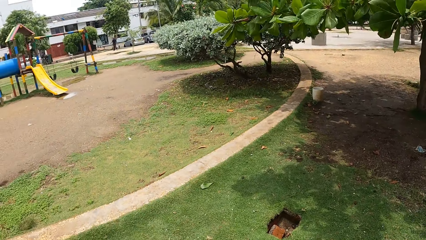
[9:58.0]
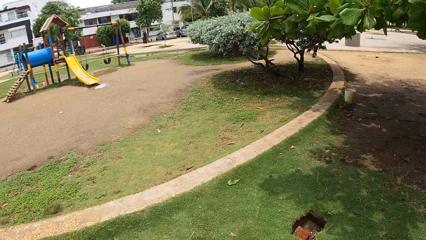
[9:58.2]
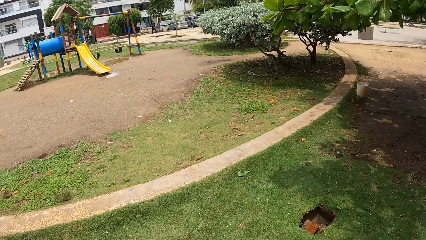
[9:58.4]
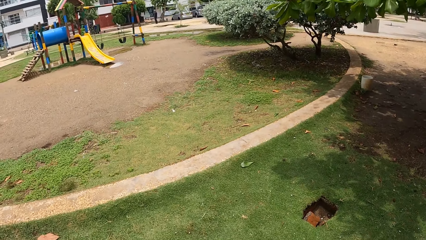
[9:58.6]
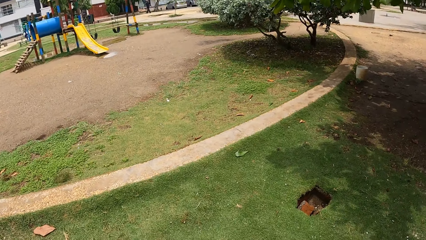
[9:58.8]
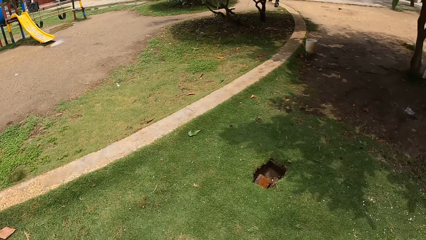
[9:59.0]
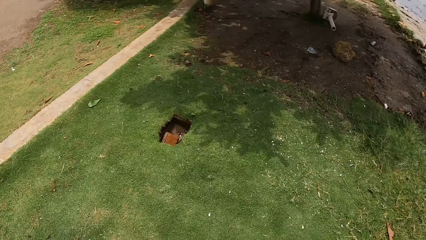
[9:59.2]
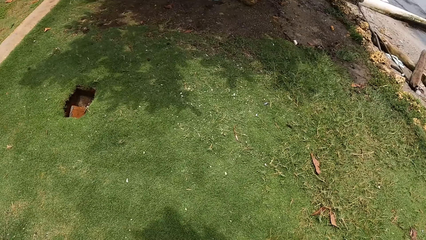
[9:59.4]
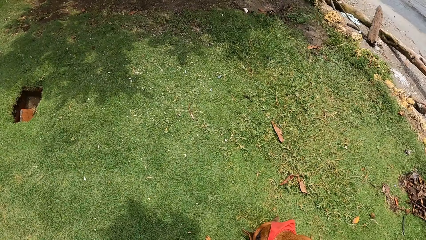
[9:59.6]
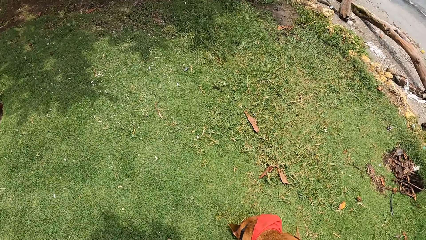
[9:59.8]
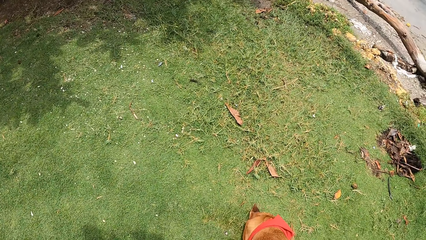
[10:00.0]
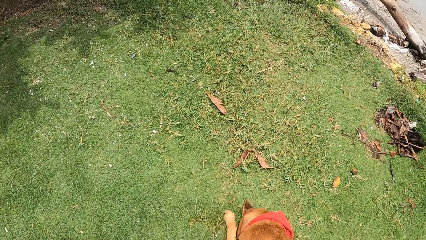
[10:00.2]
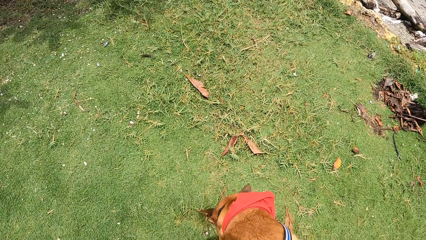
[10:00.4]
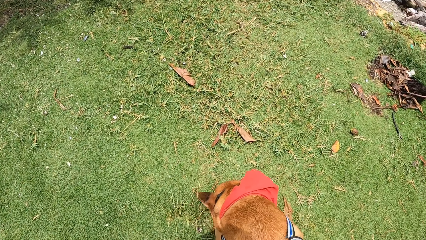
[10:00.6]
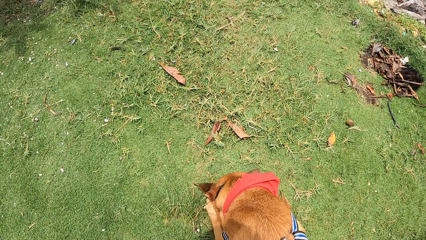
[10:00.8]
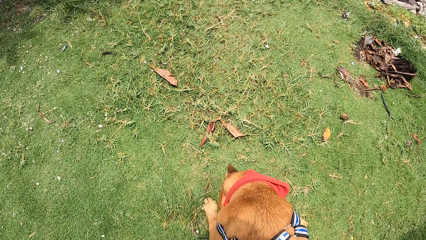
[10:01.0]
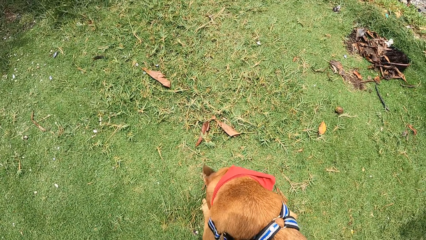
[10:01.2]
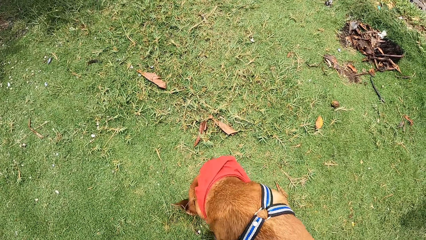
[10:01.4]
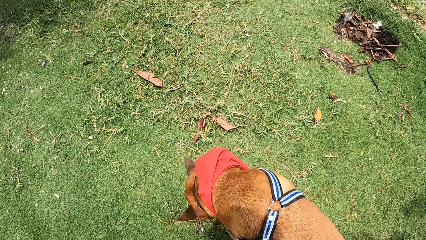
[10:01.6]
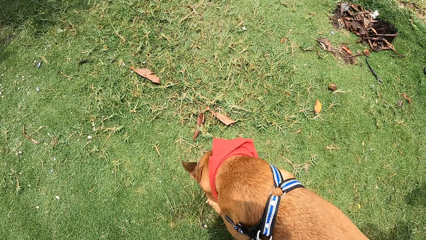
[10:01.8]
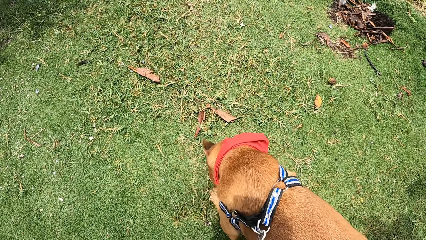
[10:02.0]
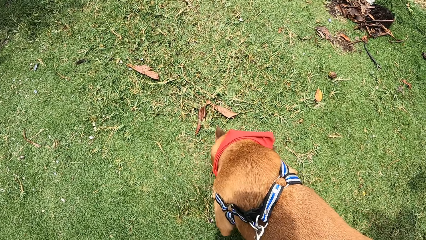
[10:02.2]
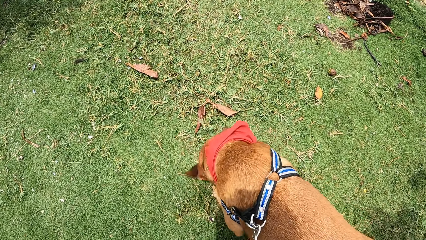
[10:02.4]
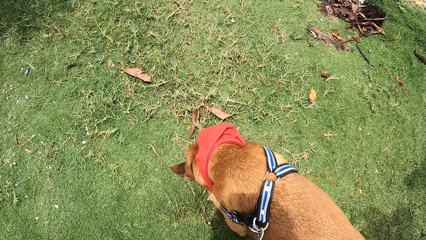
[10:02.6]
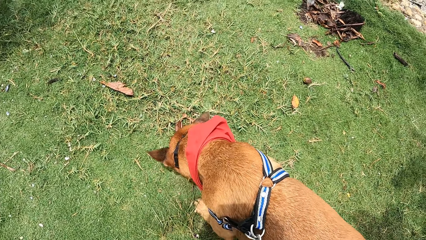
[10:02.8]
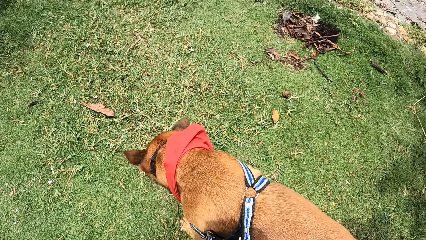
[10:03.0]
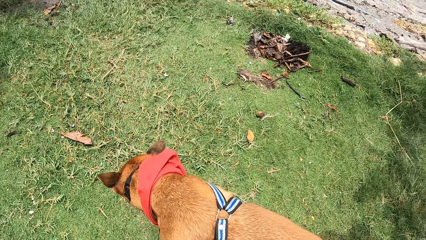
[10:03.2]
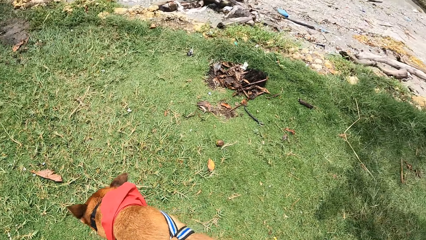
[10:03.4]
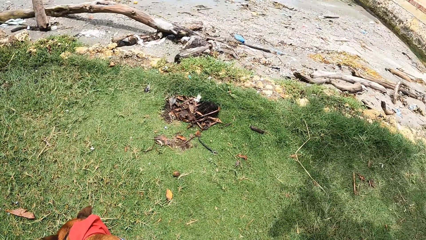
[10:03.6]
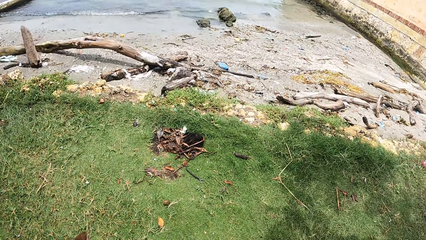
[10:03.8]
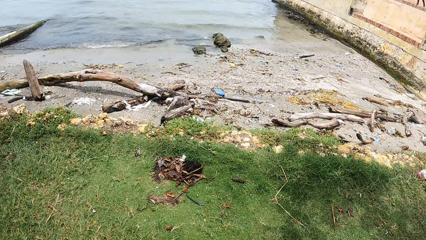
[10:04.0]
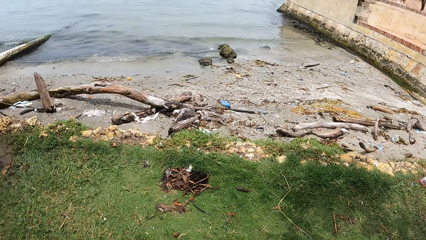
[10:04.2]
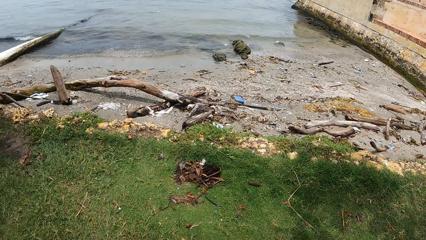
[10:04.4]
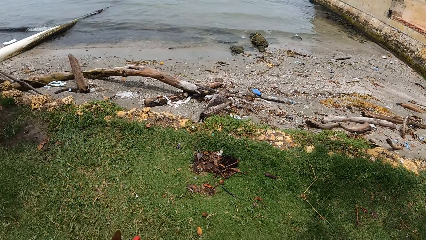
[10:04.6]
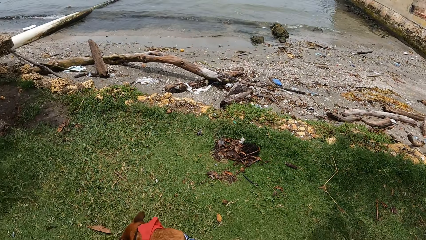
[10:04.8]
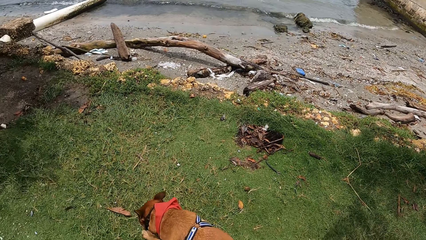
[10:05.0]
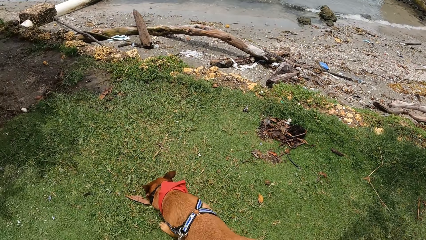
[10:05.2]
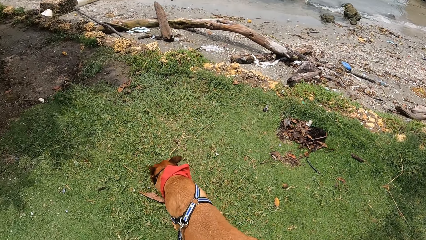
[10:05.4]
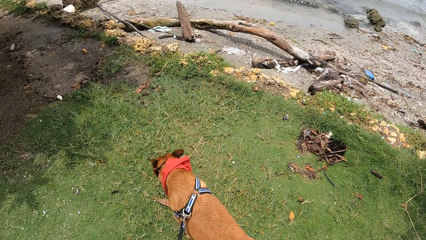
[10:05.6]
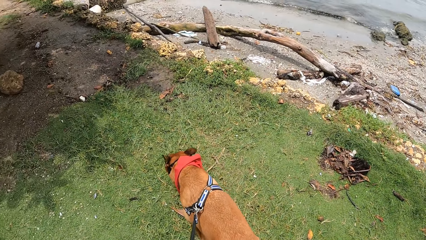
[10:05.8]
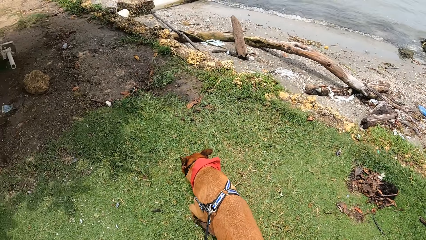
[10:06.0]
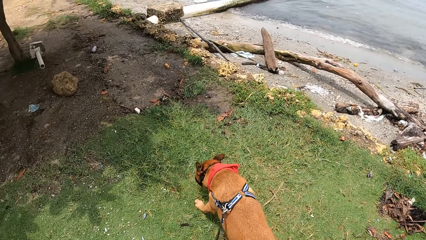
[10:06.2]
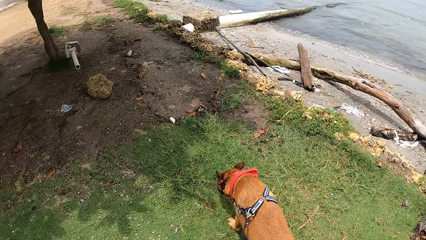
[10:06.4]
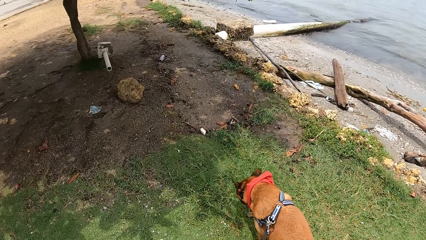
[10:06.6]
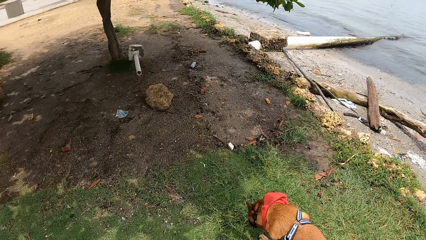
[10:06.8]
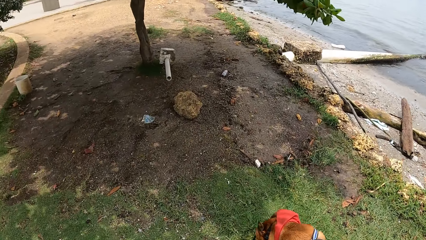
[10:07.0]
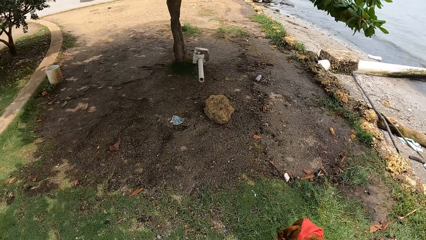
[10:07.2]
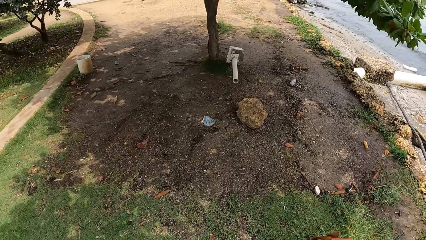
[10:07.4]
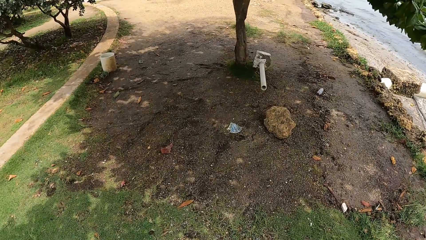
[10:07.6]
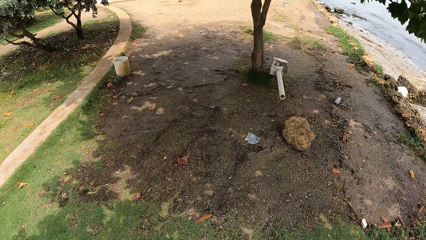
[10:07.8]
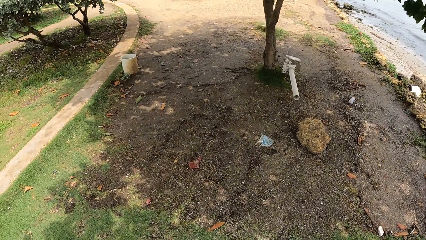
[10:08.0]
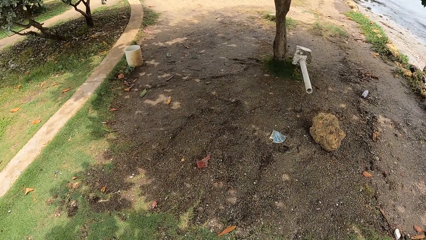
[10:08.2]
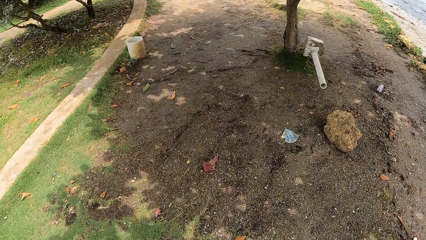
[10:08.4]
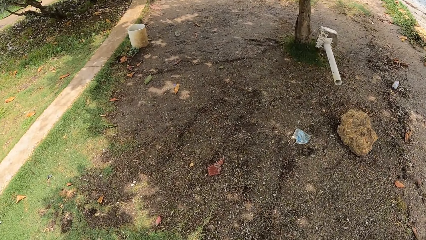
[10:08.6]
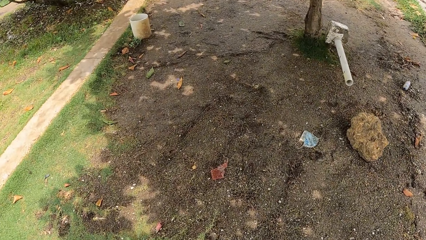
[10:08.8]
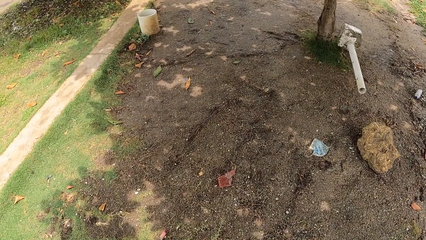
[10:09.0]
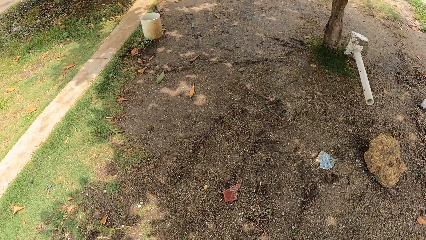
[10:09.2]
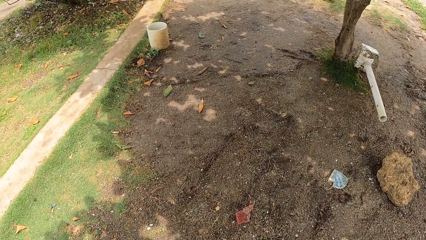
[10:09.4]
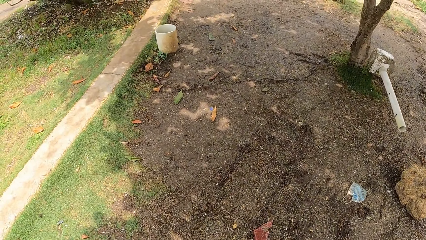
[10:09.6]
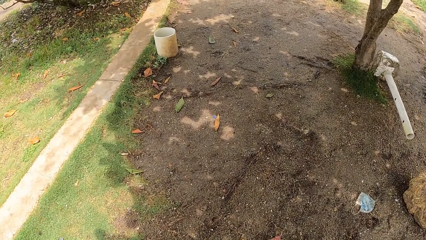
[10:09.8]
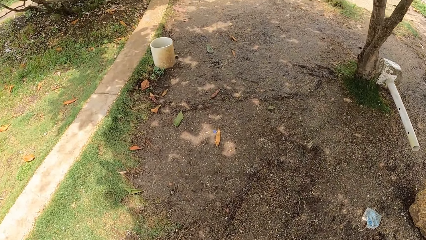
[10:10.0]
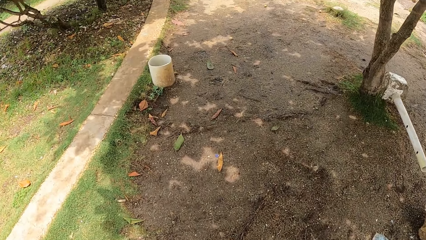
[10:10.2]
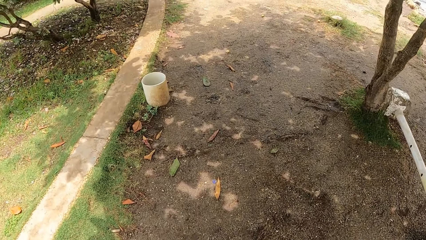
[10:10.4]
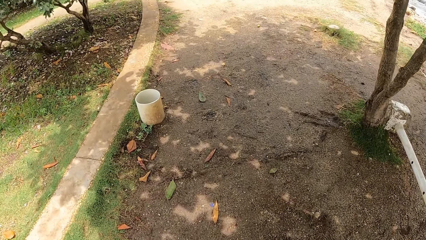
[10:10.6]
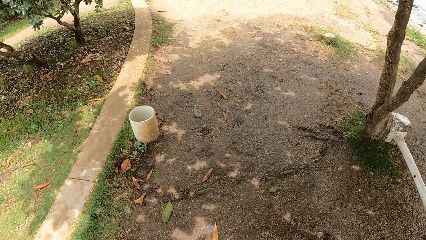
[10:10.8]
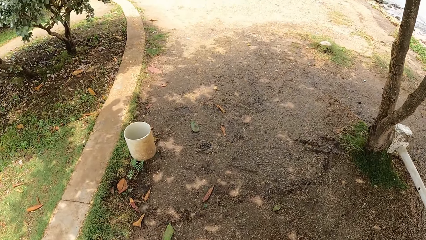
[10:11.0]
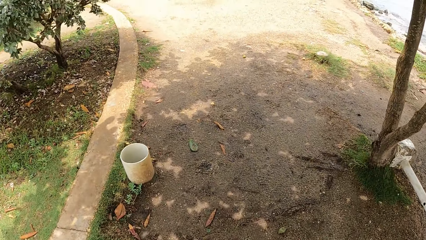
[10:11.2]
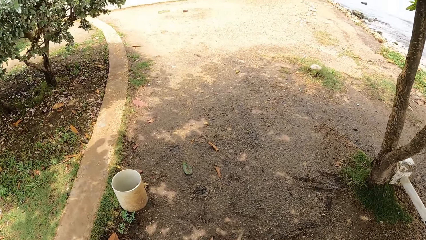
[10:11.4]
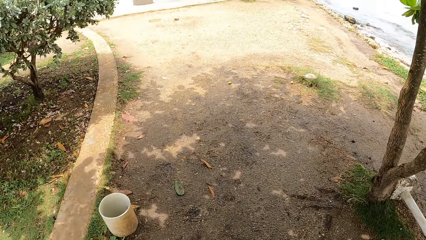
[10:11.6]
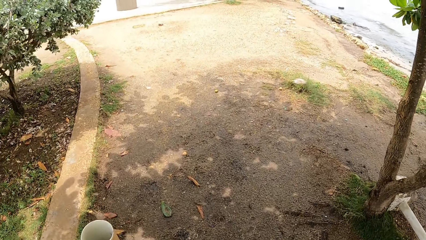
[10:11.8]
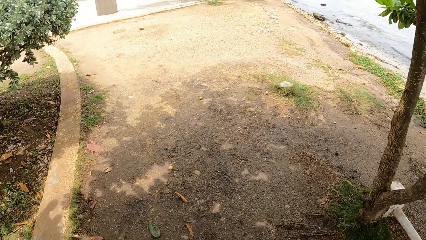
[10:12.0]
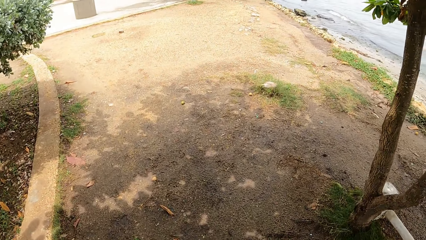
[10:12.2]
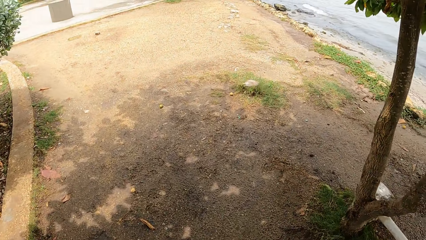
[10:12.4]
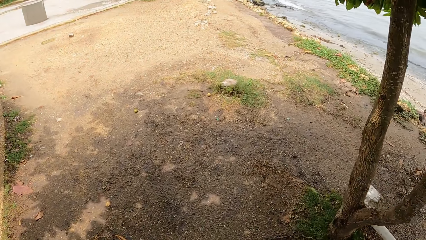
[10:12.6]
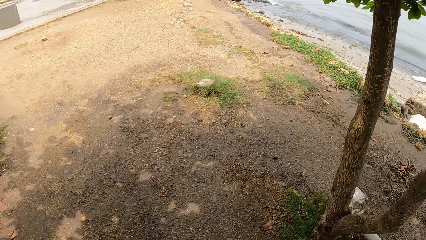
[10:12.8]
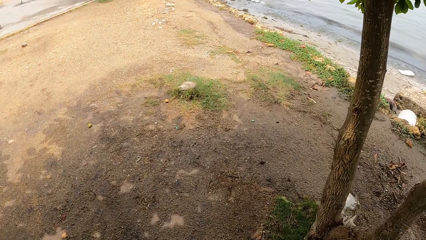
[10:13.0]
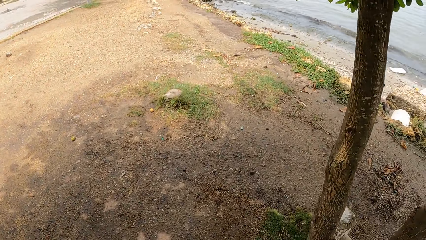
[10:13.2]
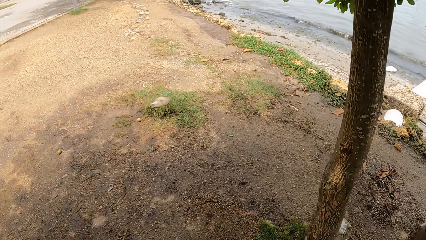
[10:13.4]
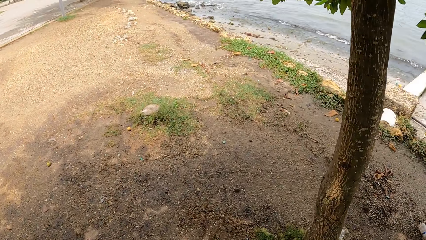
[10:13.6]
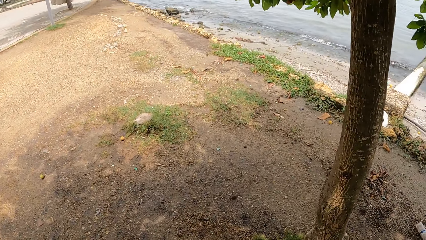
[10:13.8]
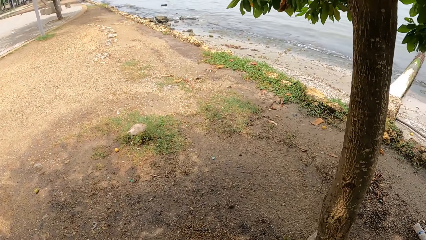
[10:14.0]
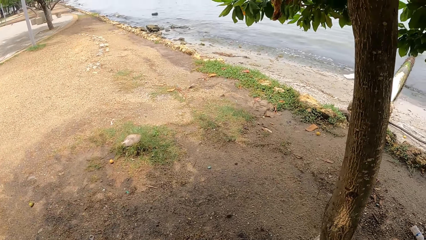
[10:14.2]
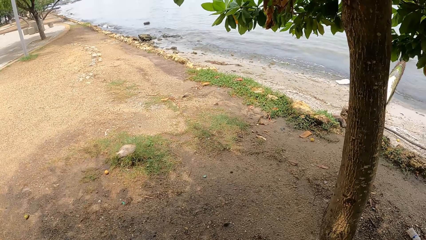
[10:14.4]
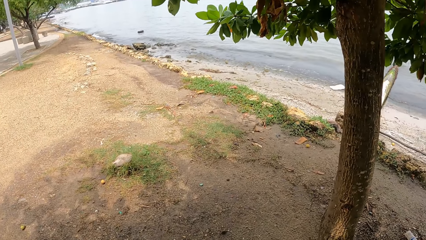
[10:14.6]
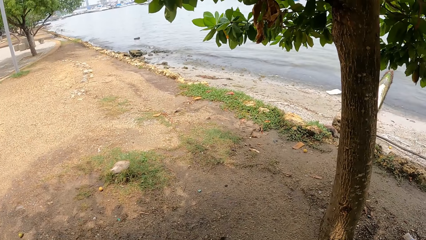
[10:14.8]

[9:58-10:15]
The camera wearer walks outside with a dog leashed.
